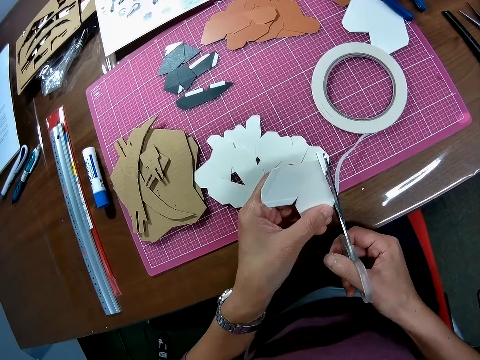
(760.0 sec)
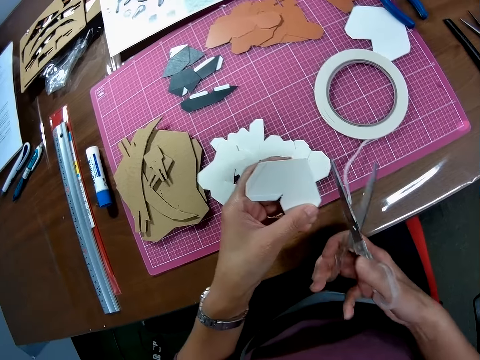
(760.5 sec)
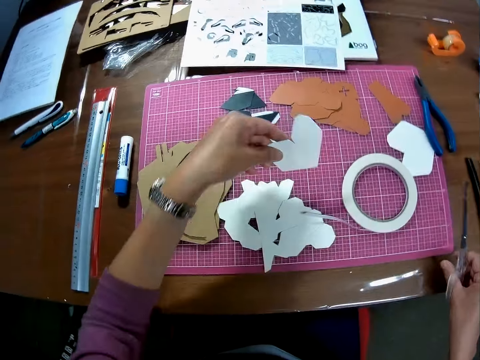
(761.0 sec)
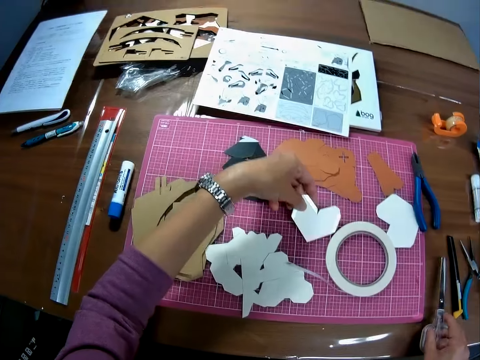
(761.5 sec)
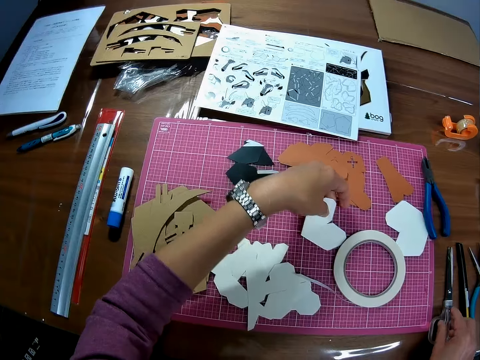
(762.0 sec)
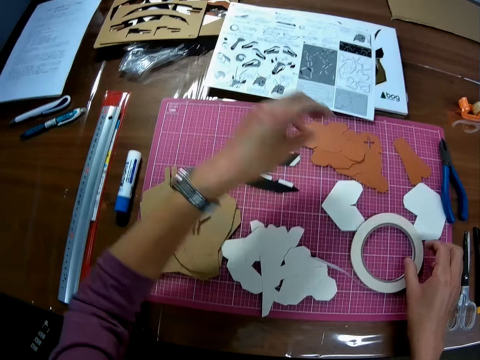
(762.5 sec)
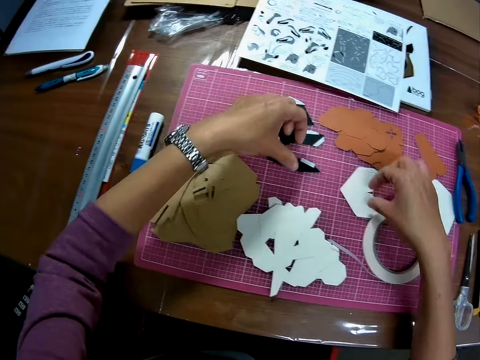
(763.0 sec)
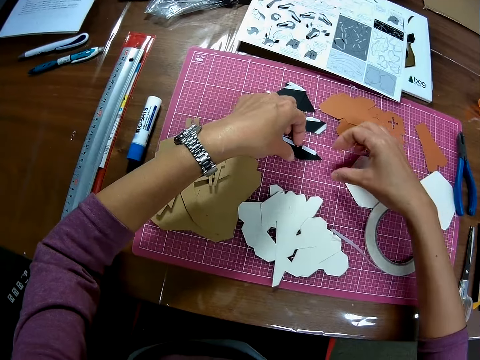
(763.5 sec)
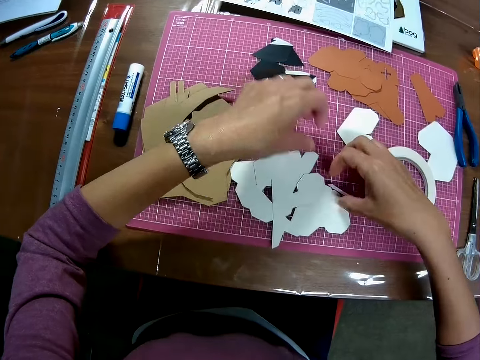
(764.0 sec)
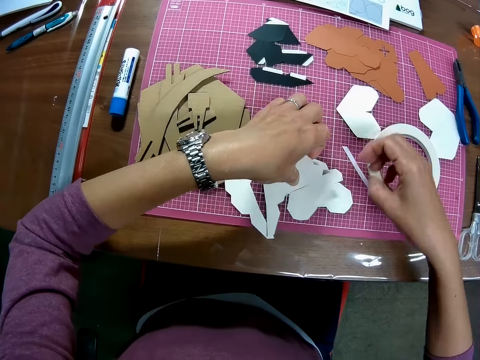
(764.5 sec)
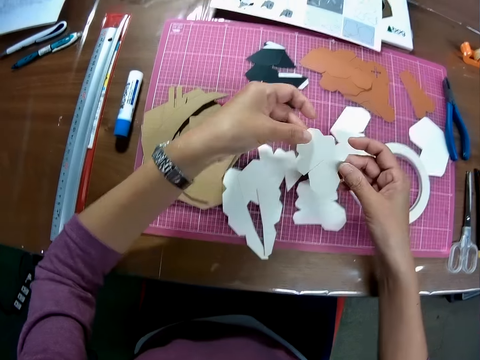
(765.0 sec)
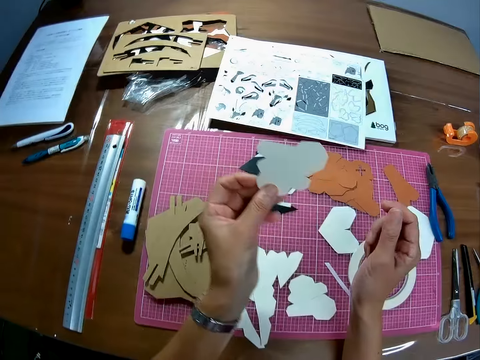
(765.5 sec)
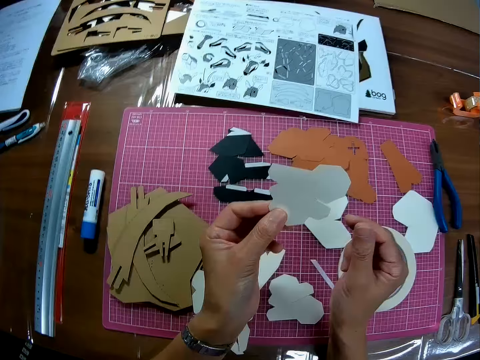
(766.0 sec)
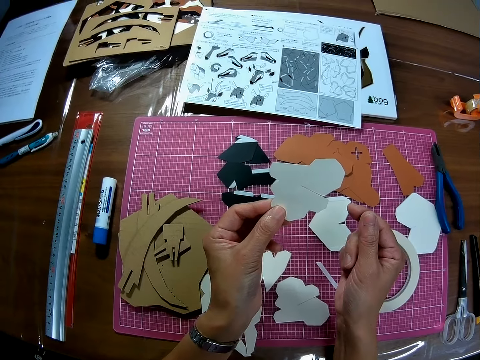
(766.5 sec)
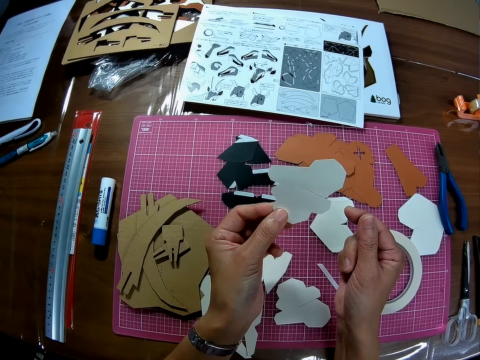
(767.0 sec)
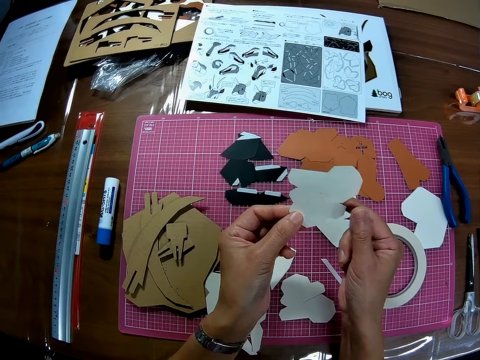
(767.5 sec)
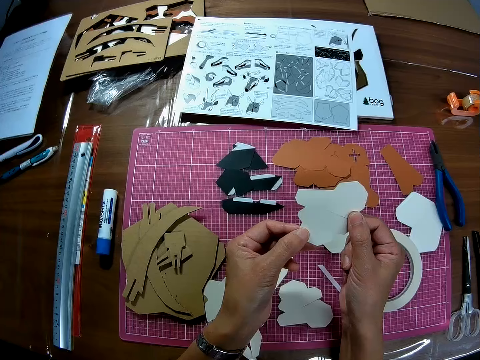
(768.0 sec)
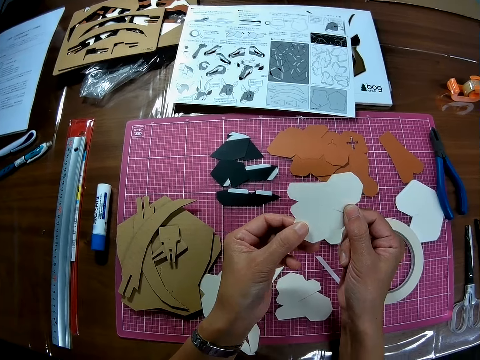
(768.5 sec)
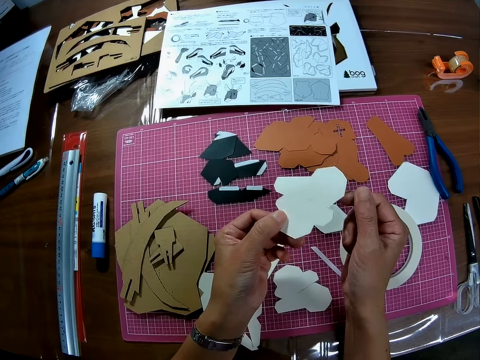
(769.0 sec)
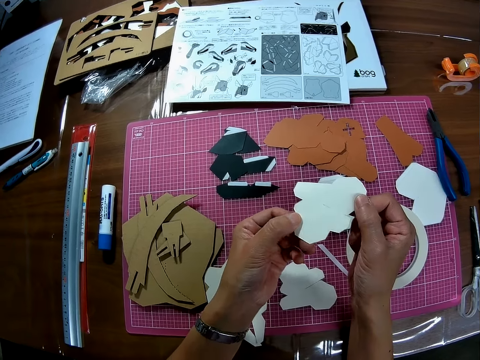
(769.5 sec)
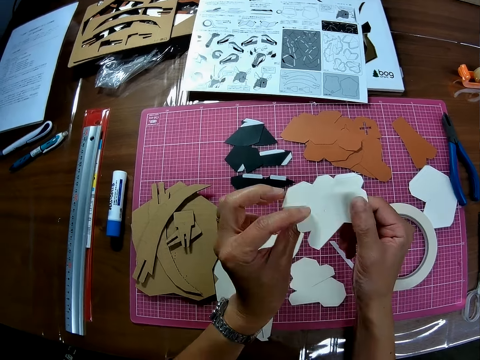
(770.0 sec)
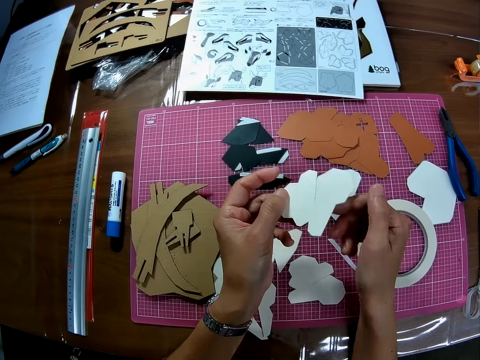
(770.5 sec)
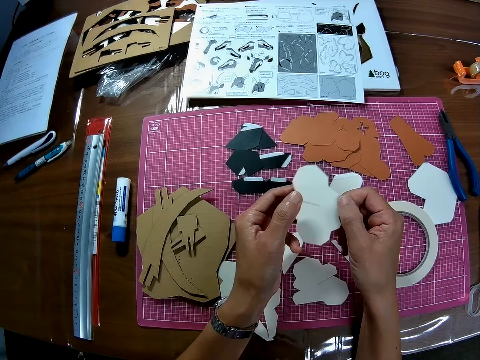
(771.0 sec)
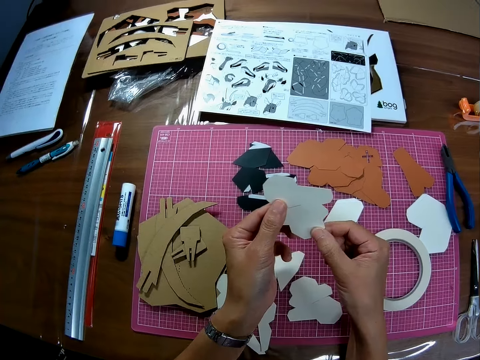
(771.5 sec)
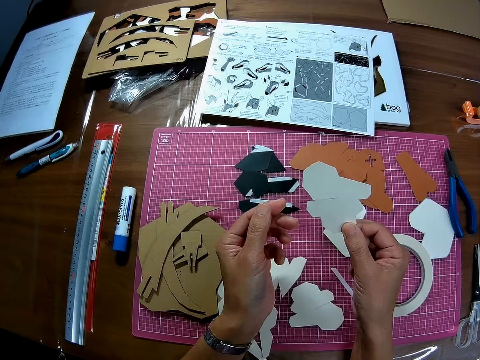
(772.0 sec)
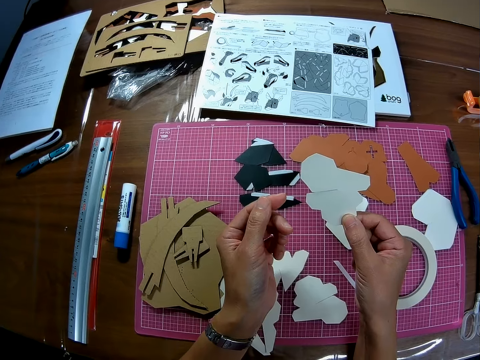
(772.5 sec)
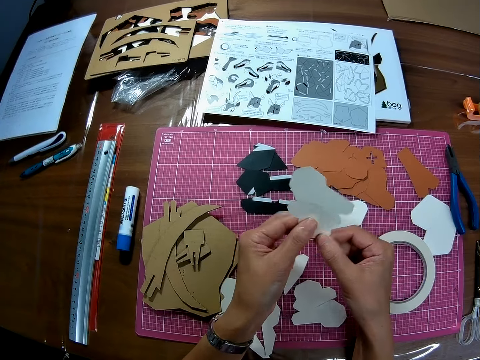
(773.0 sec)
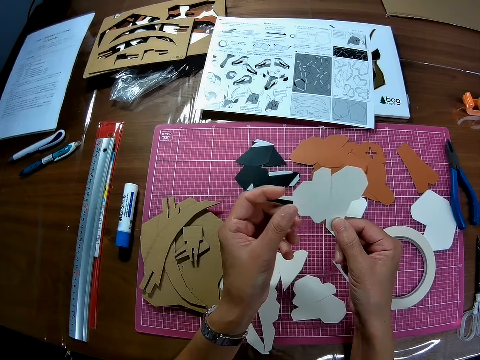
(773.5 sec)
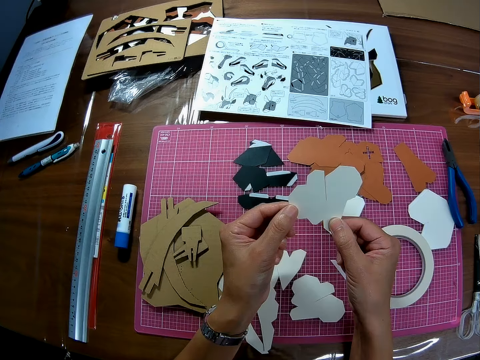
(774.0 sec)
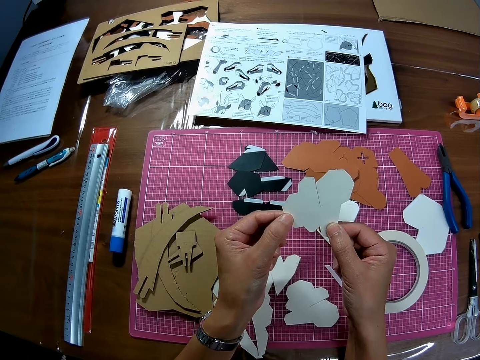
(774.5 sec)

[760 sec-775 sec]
The camera wearer places the scissors in his right hand down on the table. He places the piece of paper or wooden mechanical model in his left hand on the table. He moves his hands on the papers on the mat. He touches the tape on the sheet and removes his hand from the tape. He lifts another piece of paper from the mat with his left hand. He holds the paper with both hands. He turns the paper with both hands continuously.

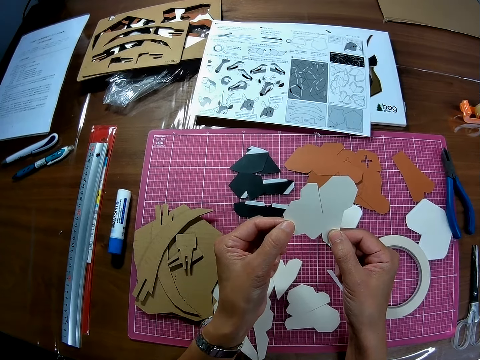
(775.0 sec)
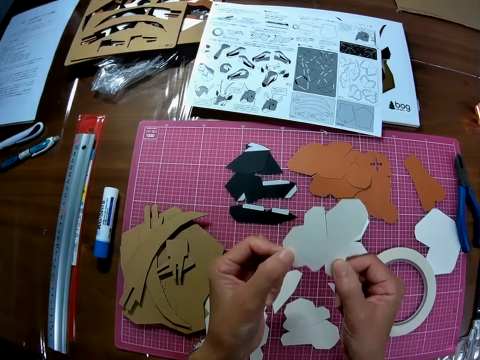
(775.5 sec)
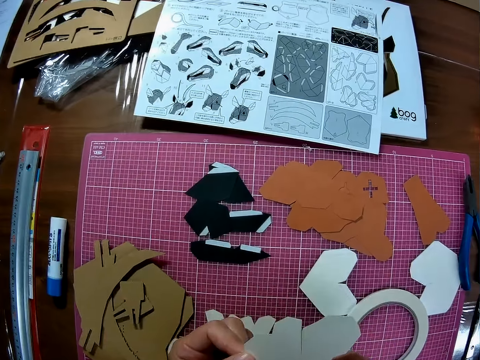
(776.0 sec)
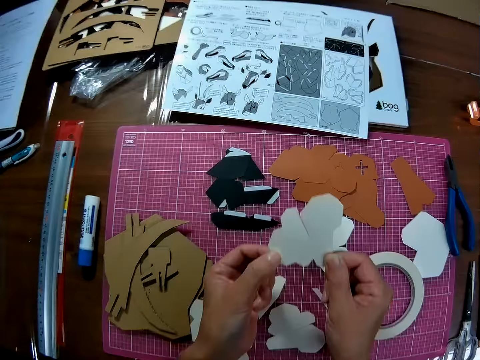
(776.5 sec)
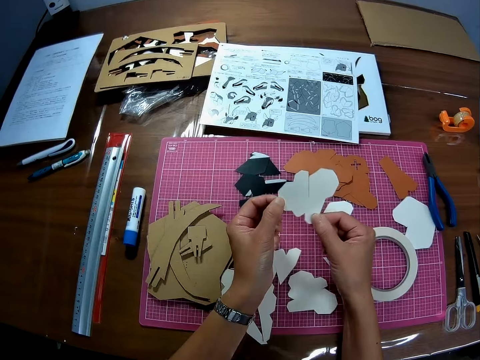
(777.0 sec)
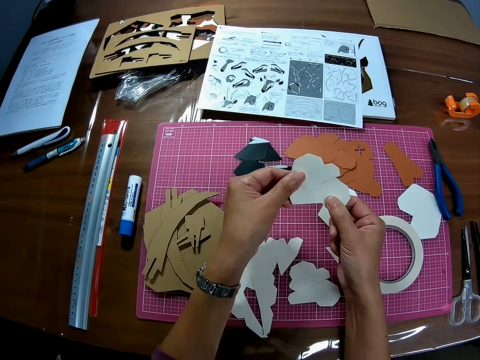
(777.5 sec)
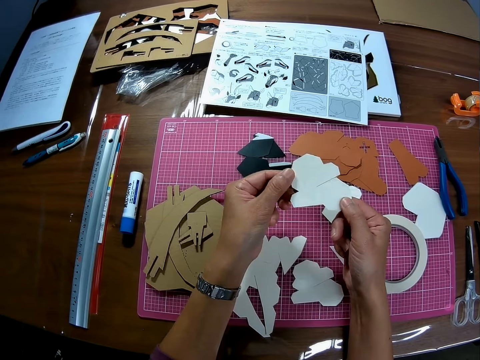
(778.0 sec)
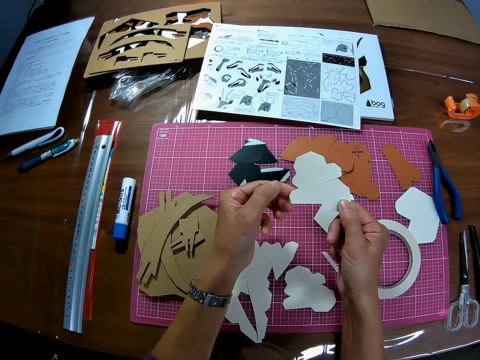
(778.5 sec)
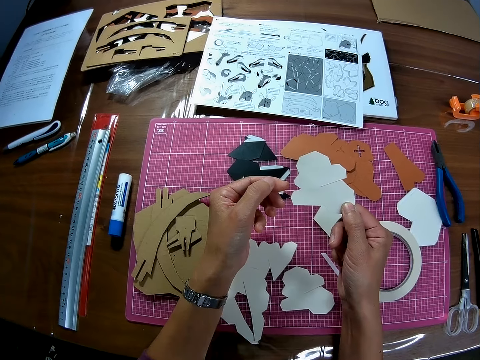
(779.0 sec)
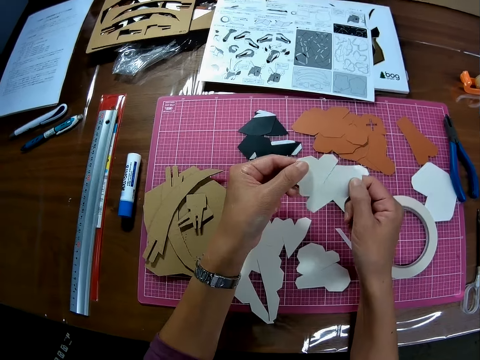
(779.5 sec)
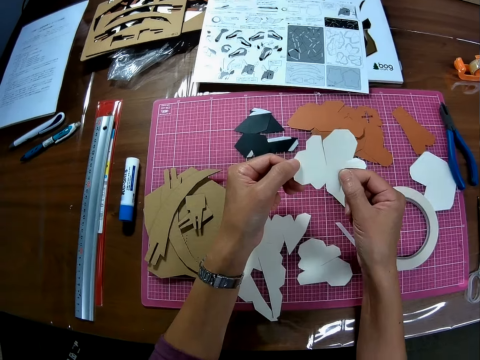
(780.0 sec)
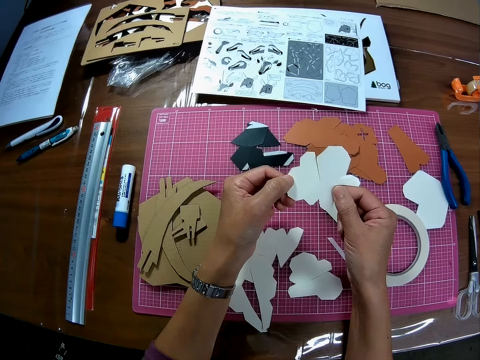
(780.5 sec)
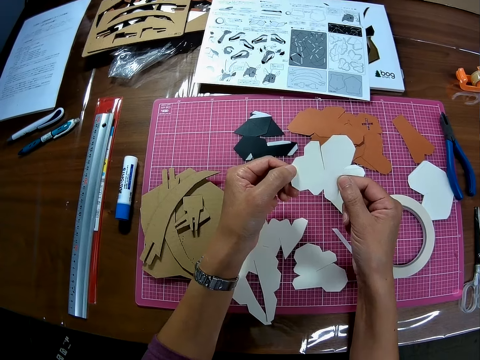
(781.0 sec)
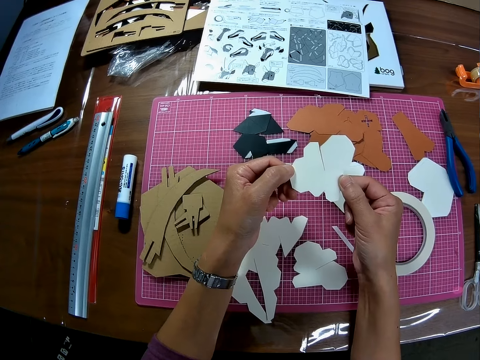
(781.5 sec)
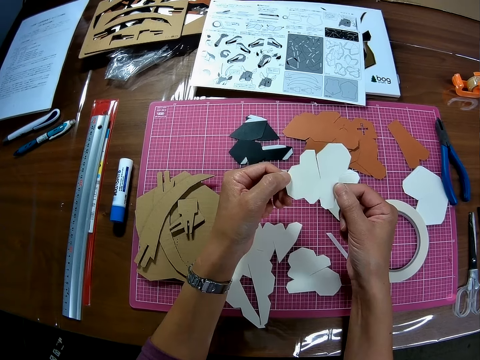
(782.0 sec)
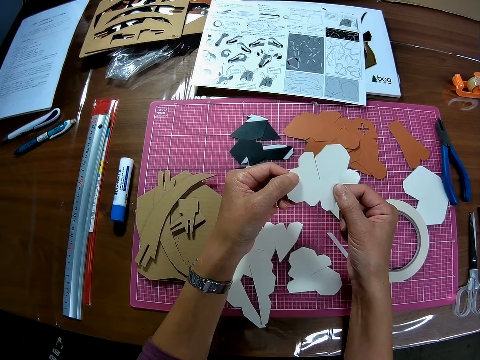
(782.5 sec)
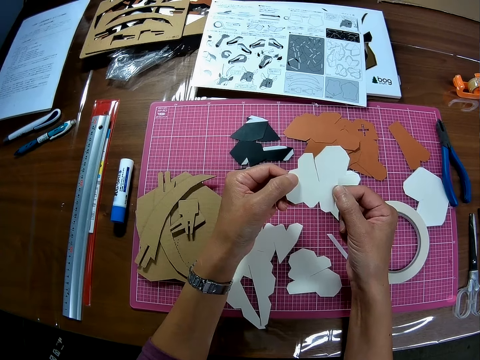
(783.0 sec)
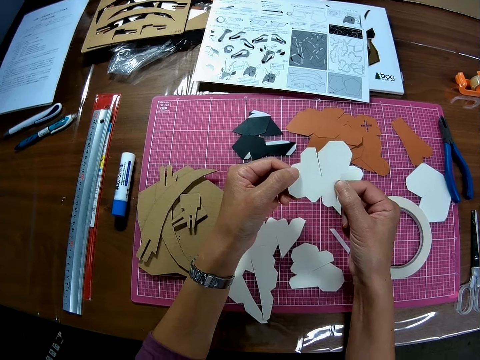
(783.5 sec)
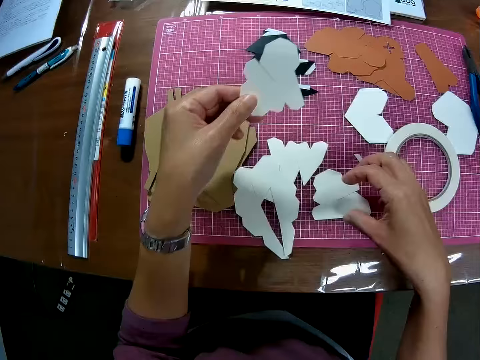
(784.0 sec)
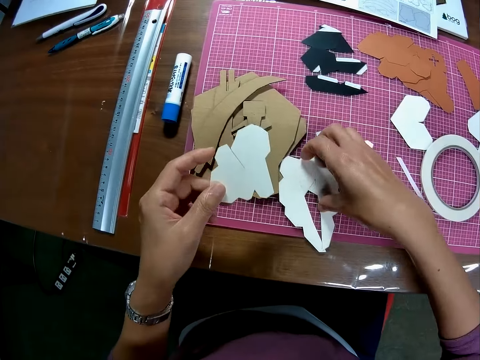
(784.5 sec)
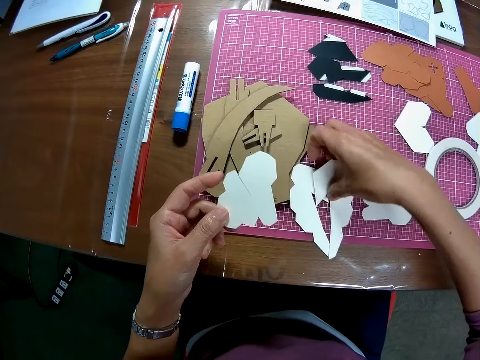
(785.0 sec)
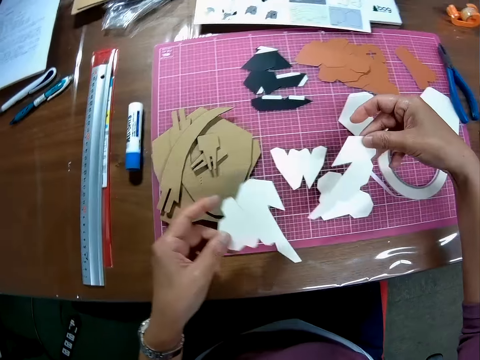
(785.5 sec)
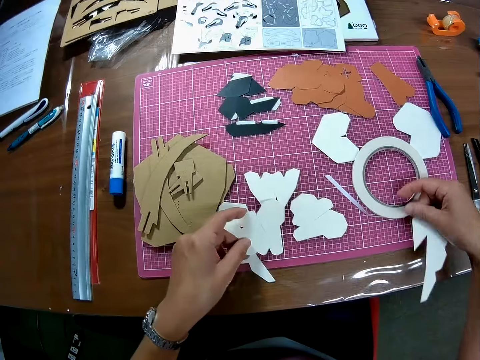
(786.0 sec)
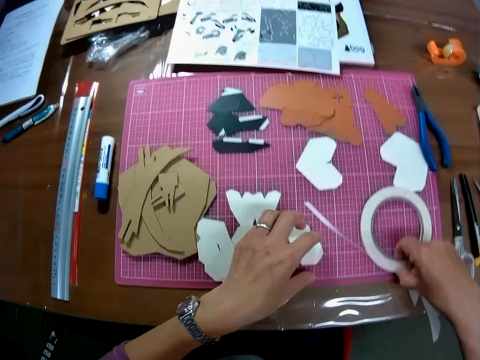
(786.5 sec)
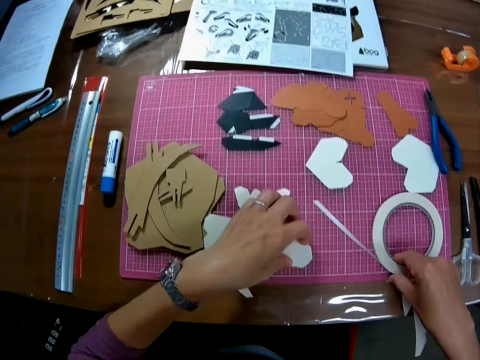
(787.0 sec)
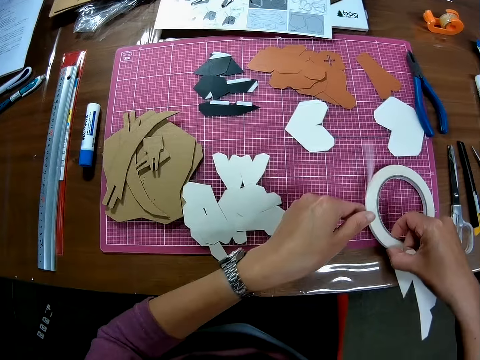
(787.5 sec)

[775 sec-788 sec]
The camera wearer picks another piece of paper or wooden mechanical model piece from the table with the right hand. They place down the piece in the left hand on the sheet. They move the tape on the table and hold the tape on the mat with the right hand.
